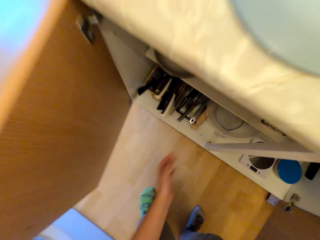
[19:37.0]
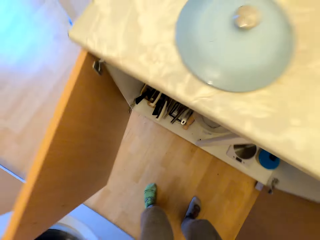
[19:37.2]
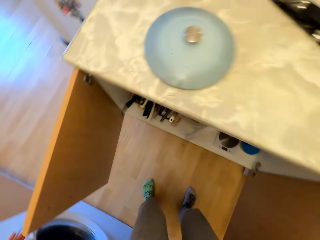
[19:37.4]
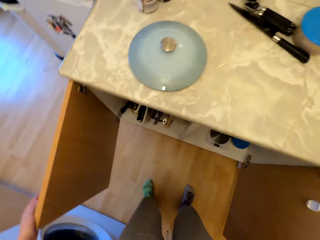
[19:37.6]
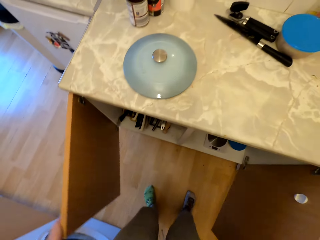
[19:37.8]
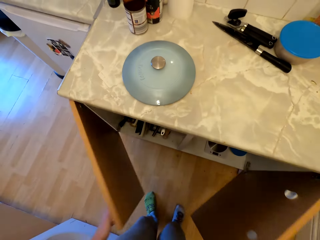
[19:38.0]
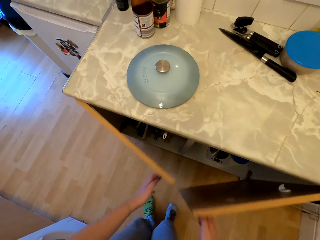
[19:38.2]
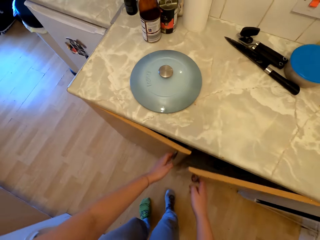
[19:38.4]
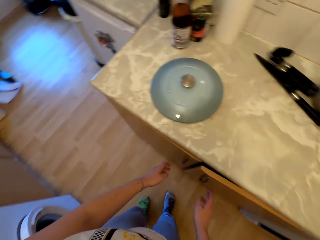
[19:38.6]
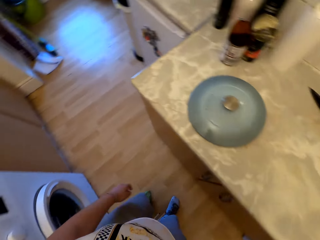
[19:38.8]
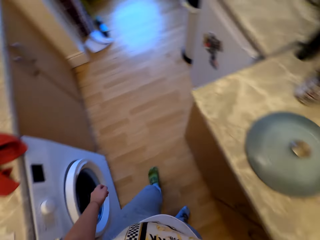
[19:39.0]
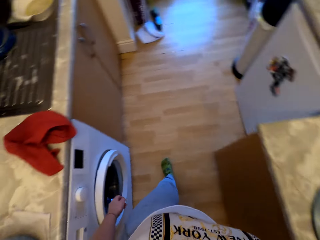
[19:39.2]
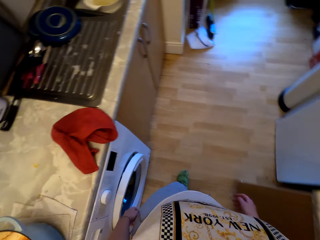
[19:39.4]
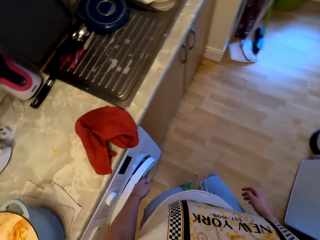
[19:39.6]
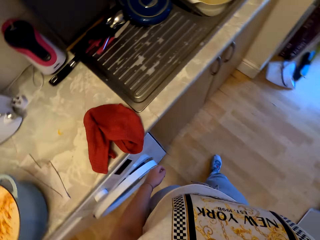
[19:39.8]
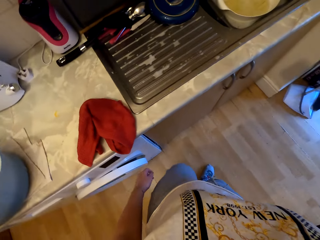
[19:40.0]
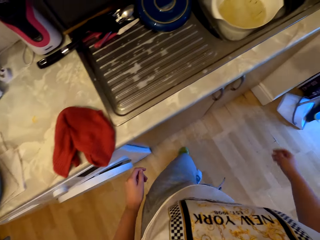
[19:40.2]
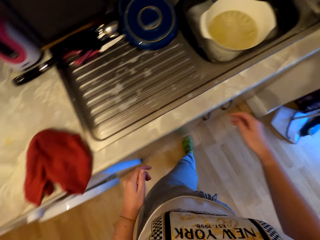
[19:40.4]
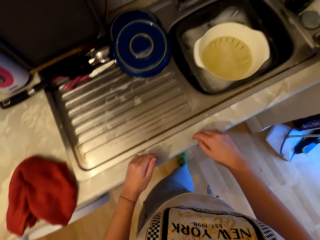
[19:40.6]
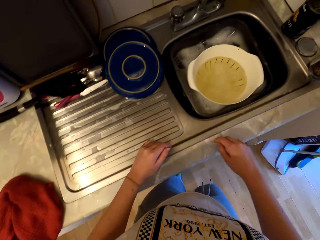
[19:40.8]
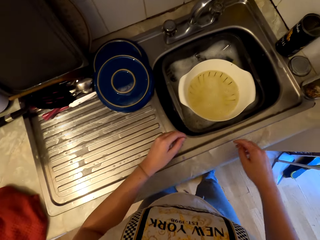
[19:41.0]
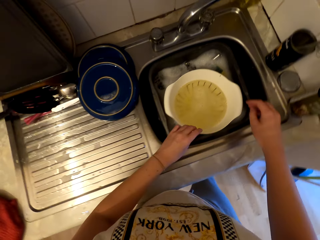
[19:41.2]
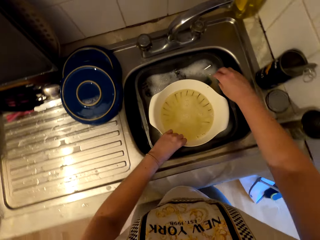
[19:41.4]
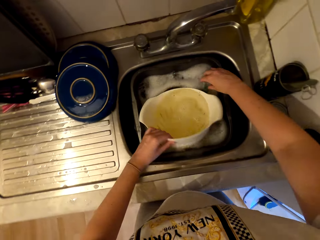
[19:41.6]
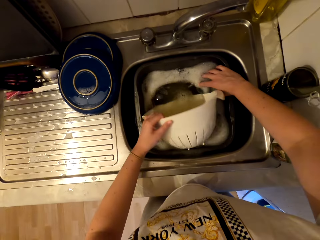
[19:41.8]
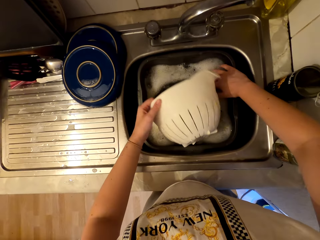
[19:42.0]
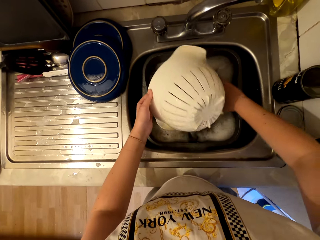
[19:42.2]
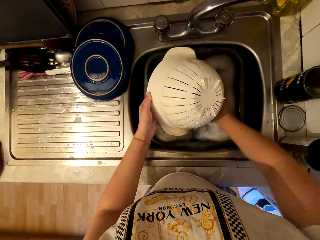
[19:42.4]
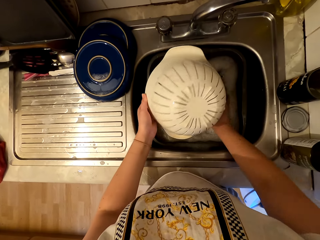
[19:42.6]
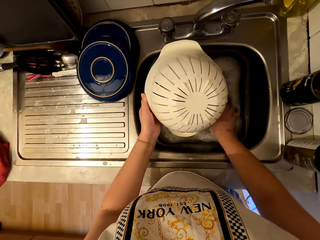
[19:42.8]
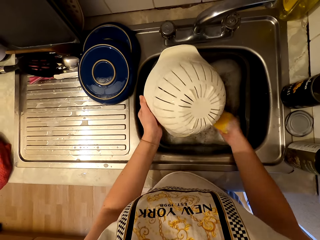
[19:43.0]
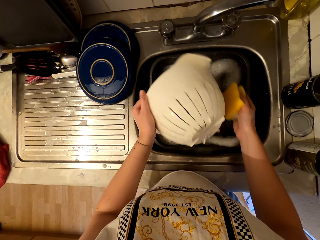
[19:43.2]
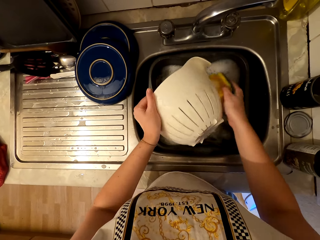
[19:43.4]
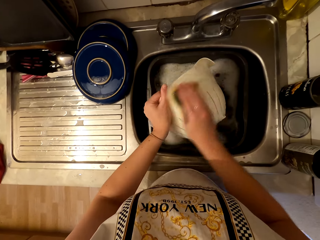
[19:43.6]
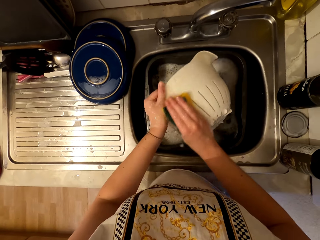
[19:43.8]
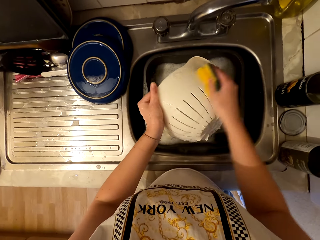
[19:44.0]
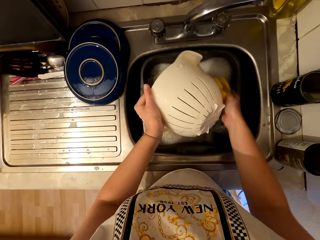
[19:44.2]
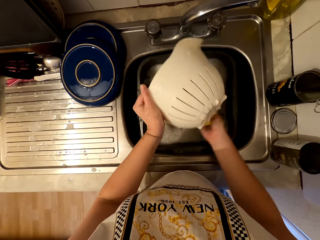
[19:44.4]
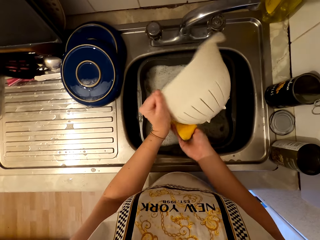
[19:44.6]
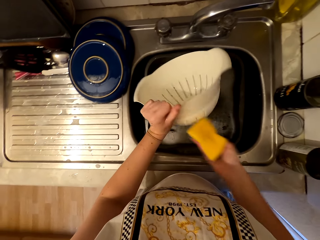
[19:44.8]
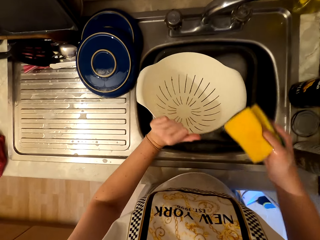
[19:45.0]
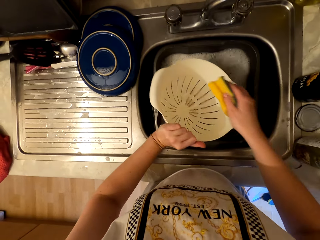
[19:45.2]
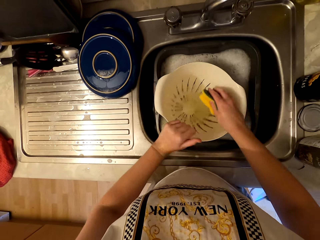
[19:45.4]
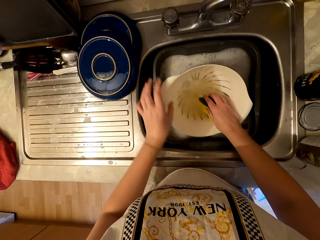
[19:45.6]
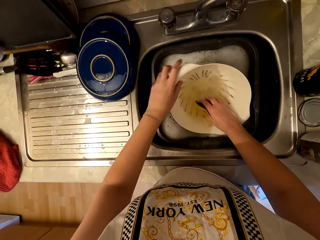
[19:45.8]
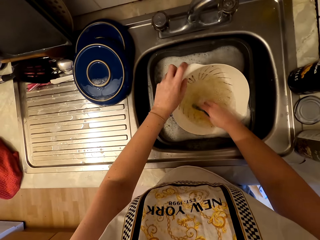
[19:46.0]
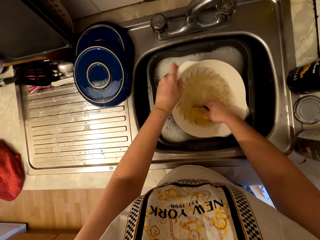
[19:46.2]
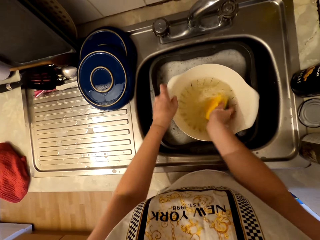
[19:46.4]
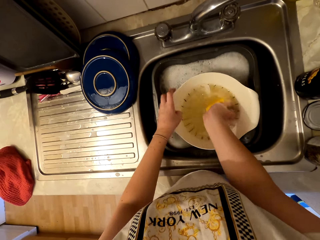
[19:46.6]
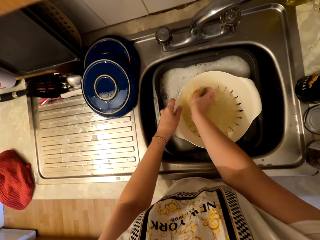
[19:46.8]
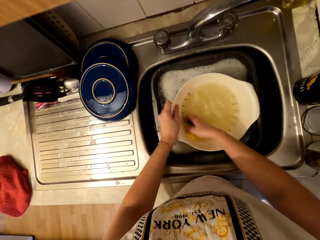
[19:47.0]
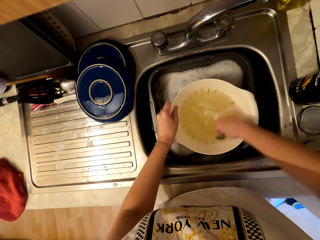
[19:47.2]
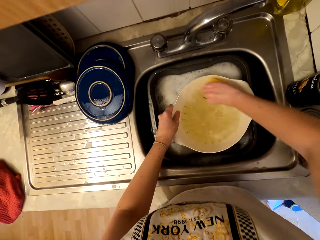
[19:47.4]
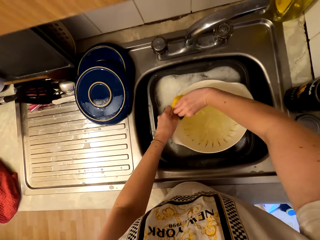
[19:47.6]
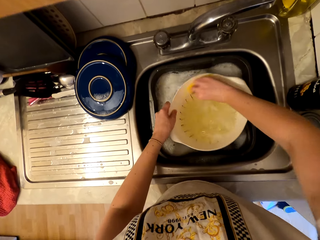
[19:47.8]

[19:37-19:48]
The camera wearer closes the cabinet doors. They walk to the sink. They pick up a container. They wash a strainer in the sink. They pick up a scrubber. They scrub the container.

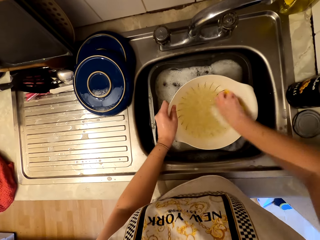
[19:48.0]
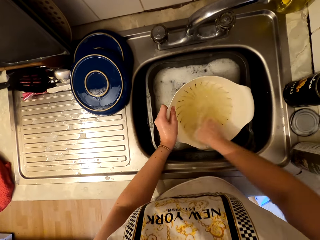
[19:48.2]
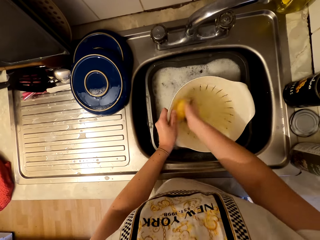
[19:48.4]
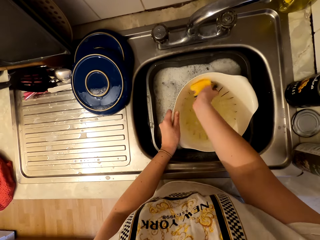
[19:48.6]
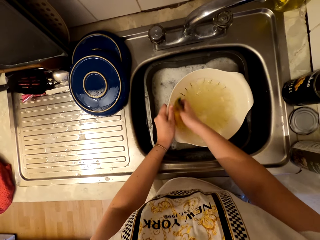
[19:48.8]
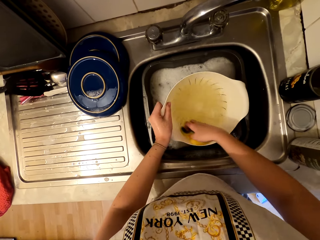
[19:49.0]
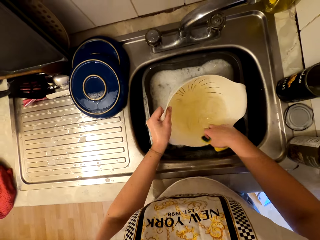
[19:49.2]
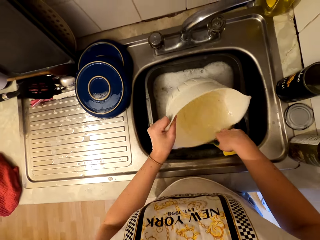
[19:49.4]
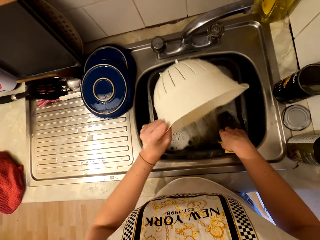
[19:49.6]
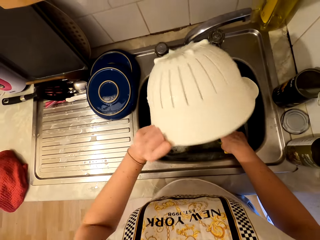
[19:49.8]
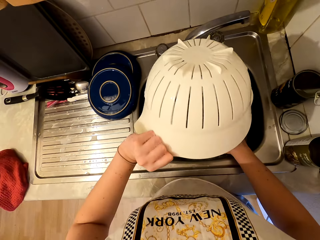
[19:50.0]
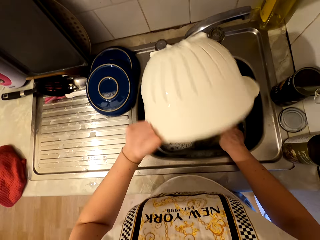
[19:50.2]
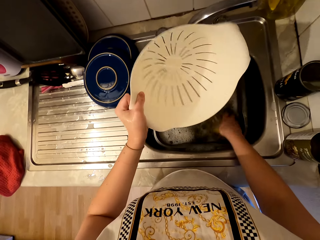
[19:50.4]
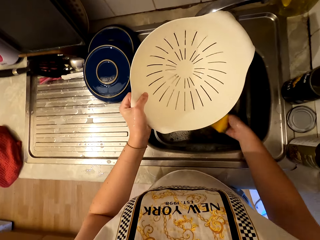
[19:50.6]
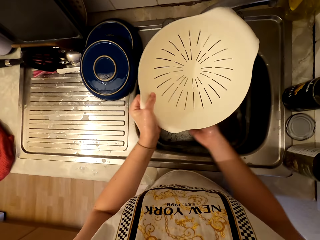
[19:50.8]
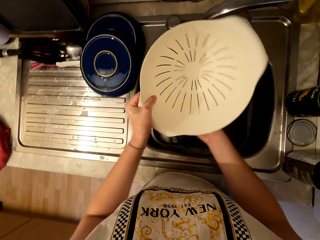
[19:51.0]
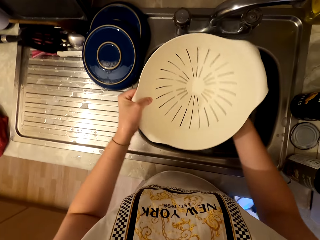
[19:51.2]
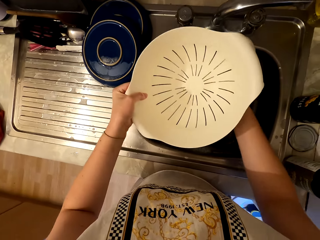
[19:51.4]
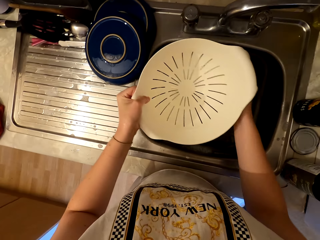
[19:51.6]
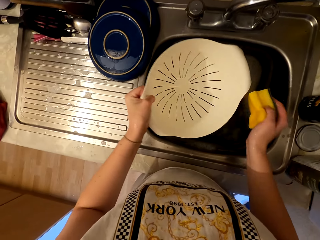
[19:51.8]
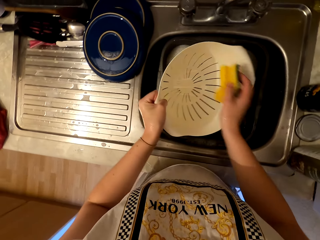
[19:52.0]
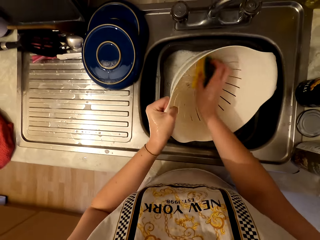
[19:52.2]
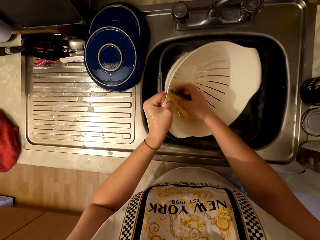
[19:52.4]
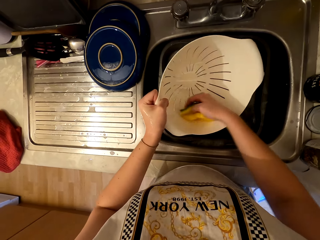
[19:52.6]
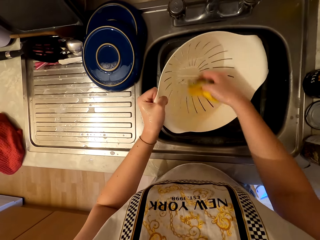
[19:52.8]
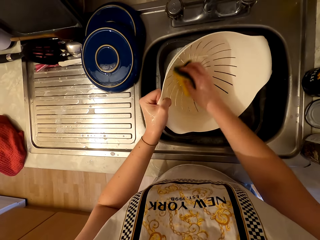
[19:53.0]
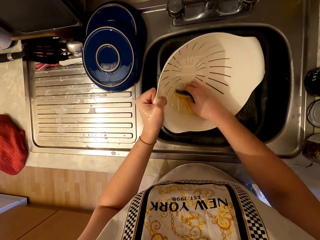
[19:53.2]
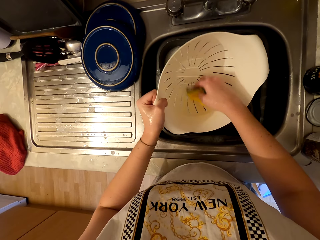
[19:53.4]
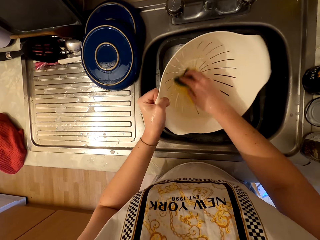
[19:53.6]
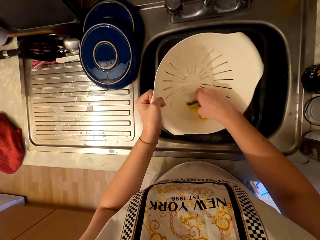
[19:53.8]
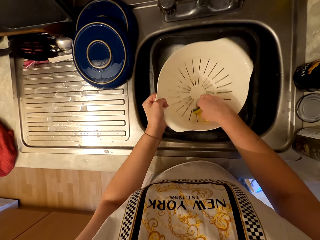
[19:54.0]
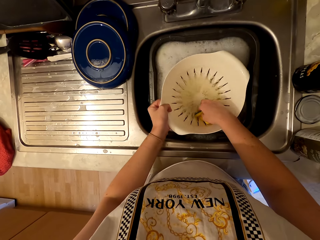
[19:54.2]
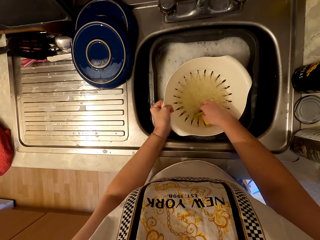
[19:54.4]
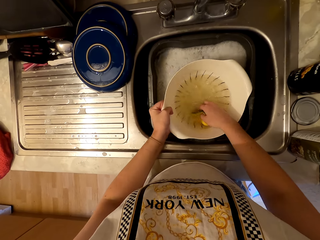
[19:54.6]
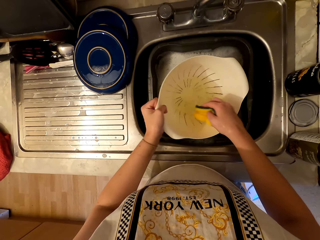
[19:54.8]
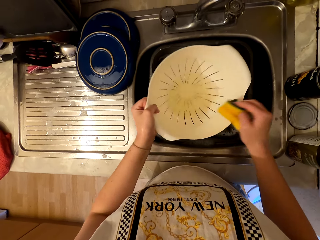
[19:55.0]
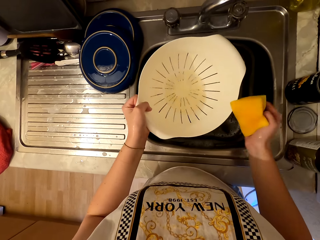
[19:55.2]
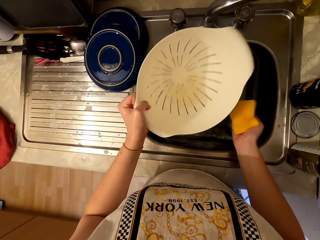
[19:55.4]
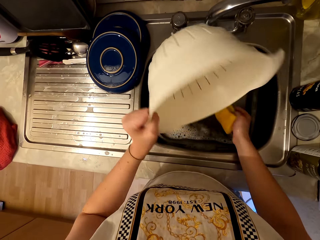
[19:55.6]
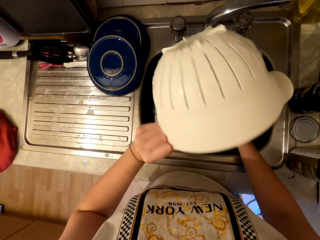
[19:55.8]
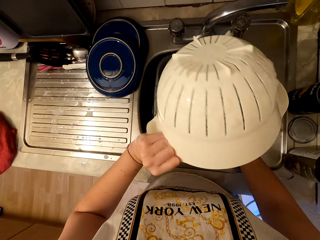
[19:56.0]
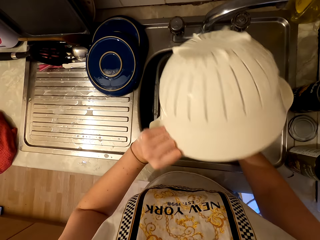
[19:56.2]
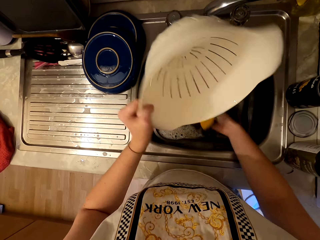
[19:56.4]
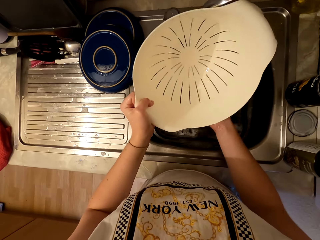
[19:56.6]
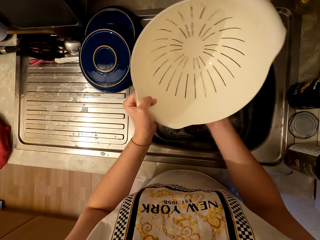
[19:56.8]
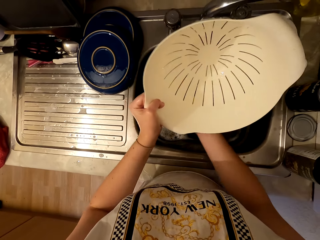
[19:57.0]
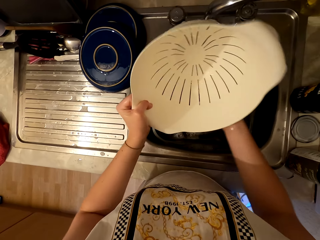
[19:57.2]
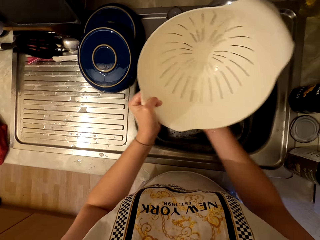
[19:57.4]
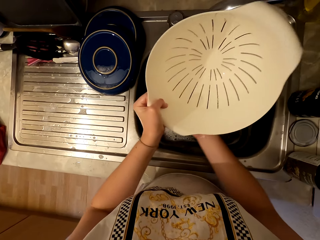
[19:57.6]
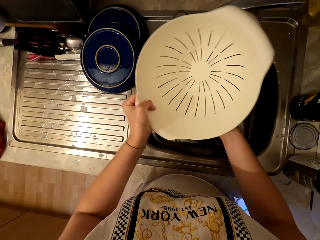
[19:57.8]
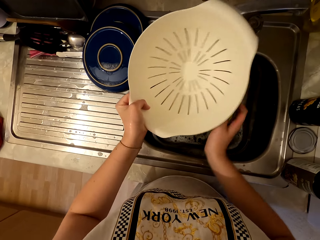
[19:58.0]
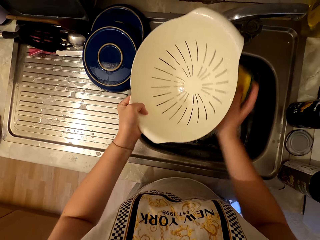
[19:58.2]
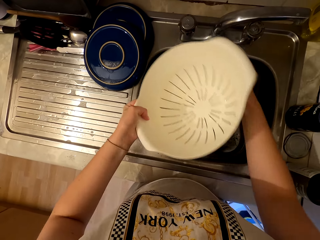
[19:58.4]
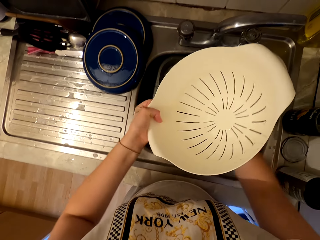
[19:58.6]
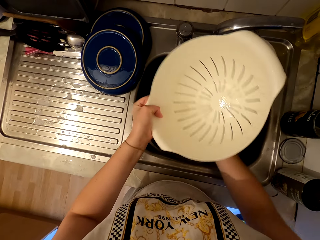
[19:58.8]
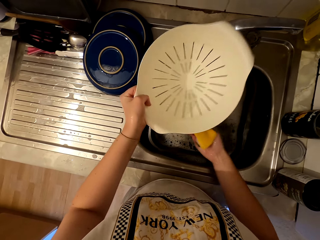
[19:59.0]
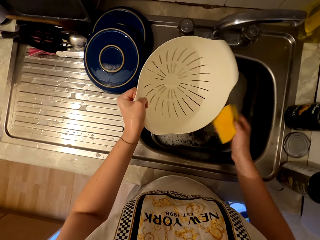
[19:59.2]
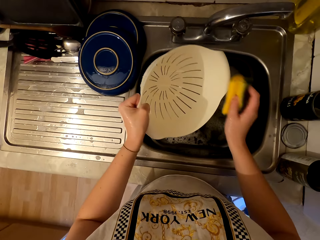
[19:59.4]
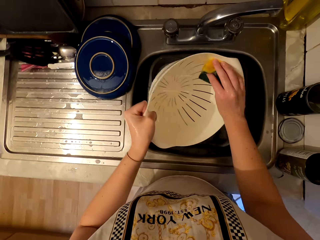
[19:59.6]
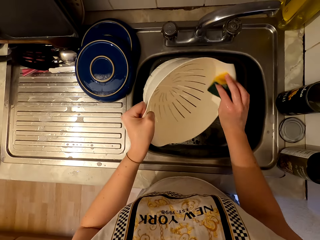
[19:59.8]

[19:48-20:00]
The camera wearer picks the container up. They scrub the bottom of the container. They scrub the container. They insert the container in the basin. They remove the container from the basin water. They pour water from the container. They scrub the container.
